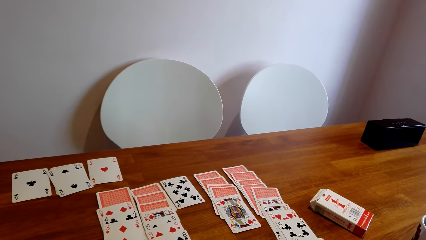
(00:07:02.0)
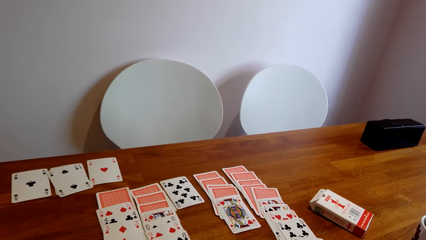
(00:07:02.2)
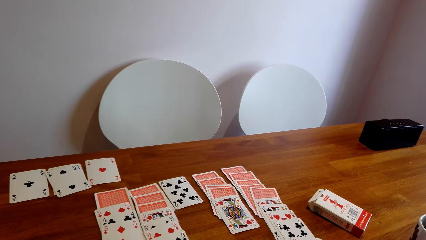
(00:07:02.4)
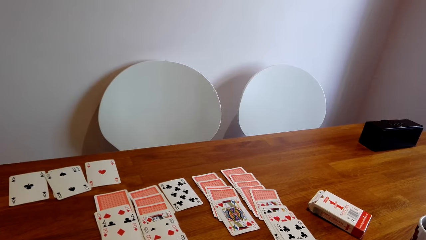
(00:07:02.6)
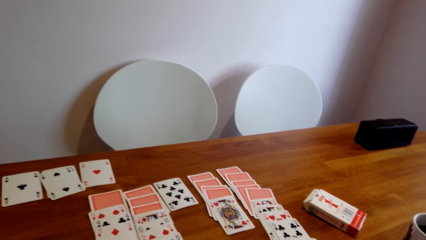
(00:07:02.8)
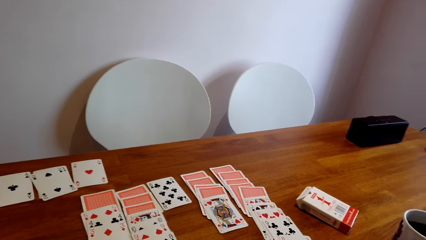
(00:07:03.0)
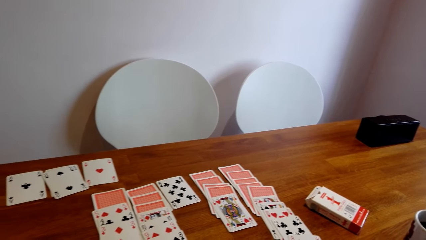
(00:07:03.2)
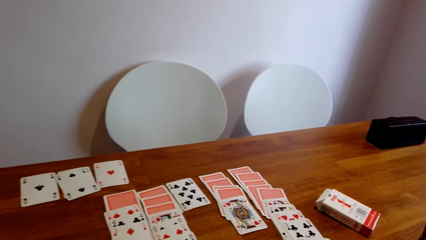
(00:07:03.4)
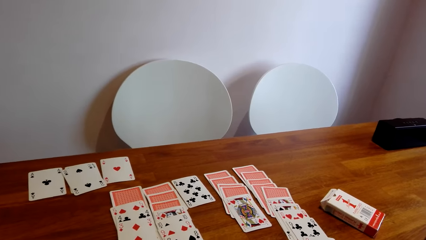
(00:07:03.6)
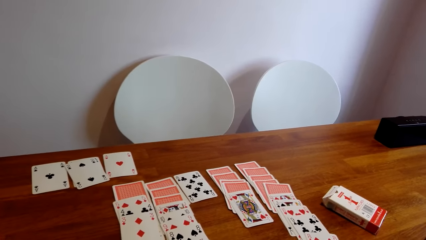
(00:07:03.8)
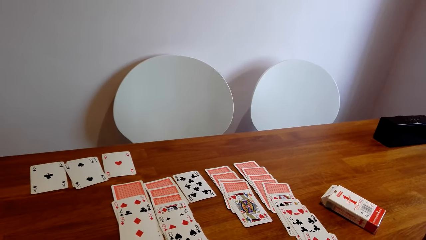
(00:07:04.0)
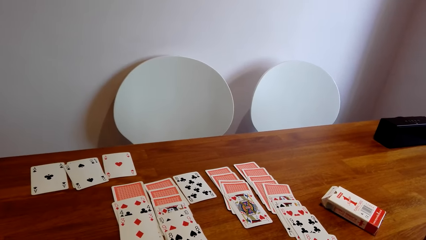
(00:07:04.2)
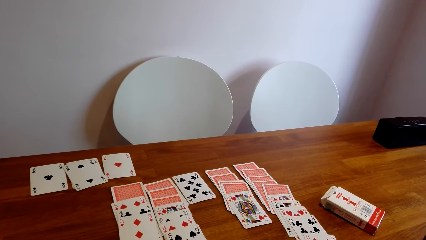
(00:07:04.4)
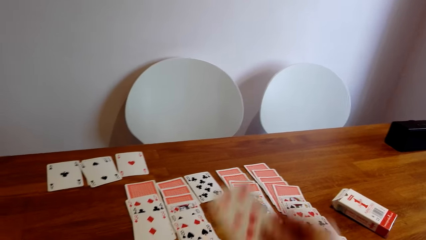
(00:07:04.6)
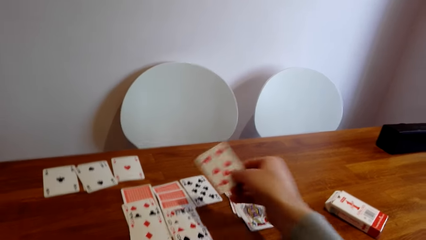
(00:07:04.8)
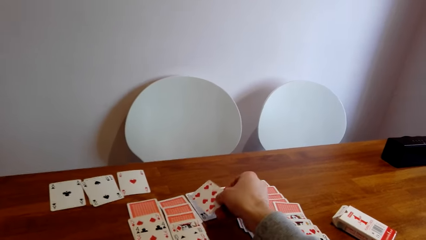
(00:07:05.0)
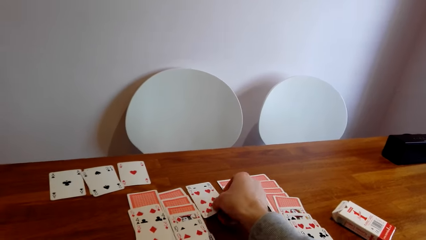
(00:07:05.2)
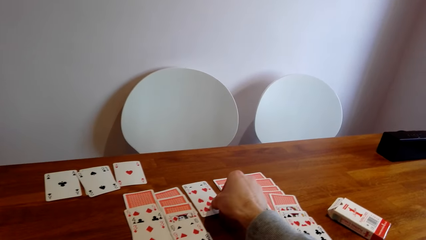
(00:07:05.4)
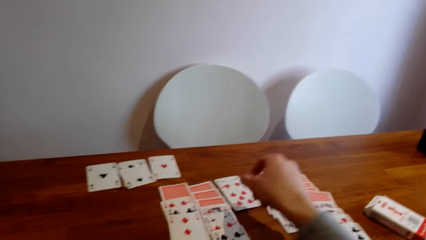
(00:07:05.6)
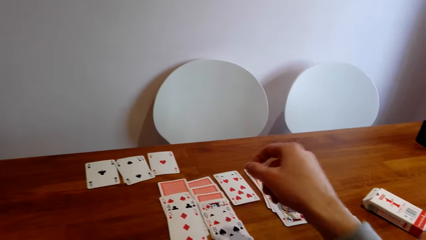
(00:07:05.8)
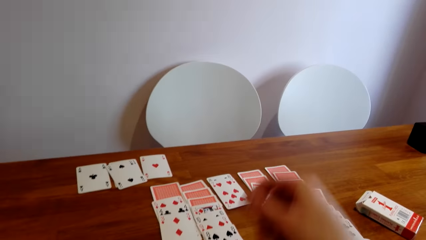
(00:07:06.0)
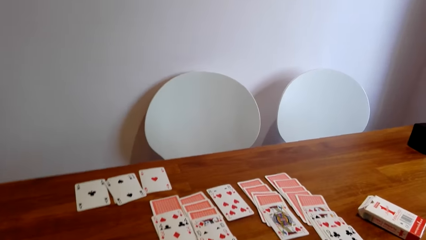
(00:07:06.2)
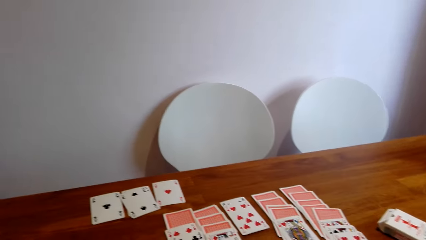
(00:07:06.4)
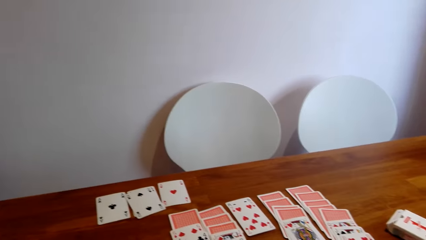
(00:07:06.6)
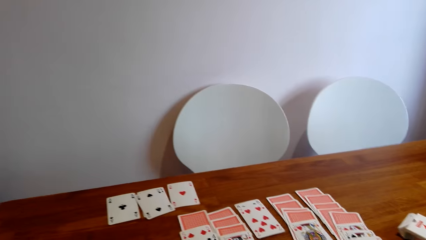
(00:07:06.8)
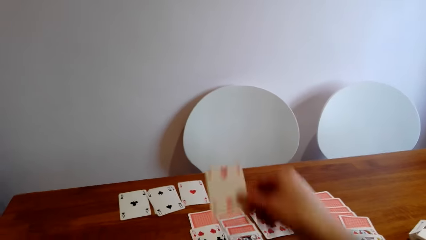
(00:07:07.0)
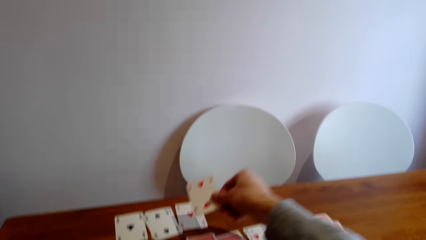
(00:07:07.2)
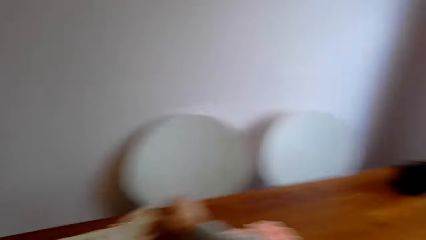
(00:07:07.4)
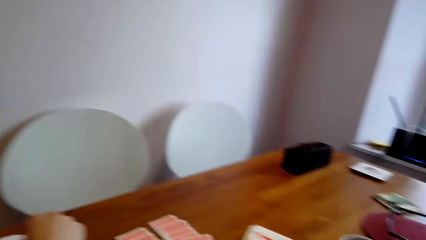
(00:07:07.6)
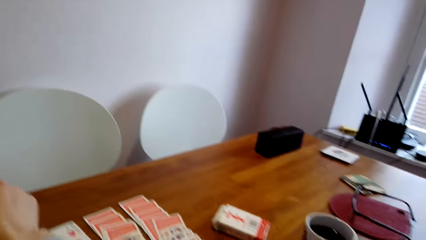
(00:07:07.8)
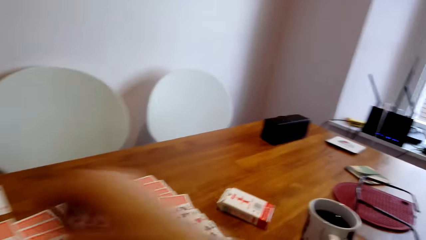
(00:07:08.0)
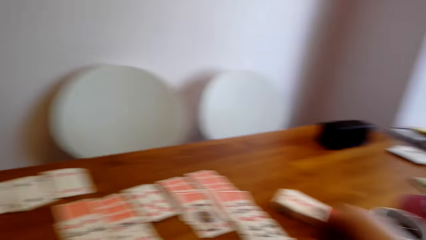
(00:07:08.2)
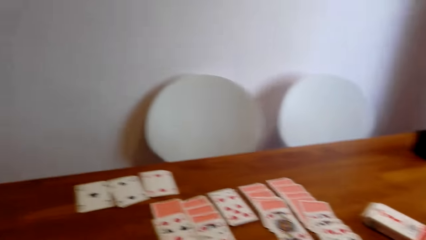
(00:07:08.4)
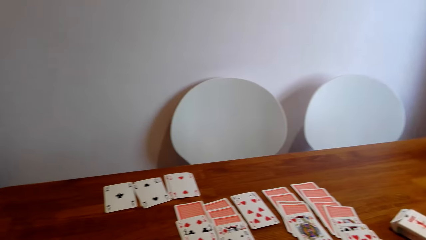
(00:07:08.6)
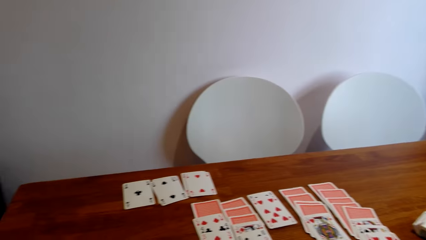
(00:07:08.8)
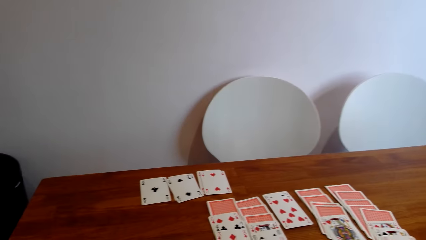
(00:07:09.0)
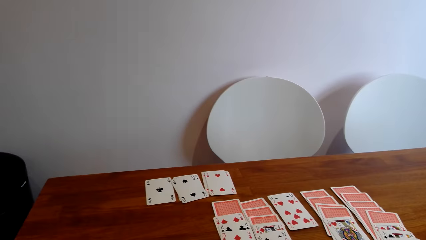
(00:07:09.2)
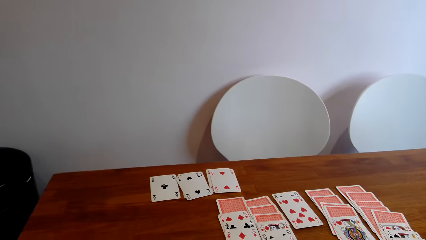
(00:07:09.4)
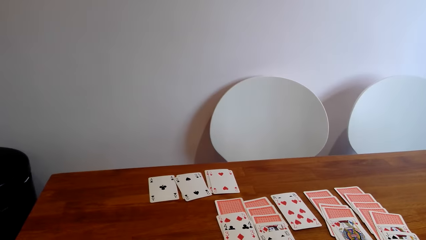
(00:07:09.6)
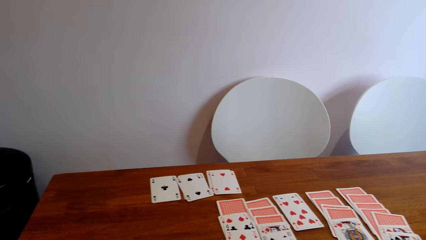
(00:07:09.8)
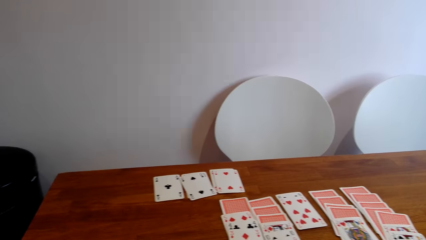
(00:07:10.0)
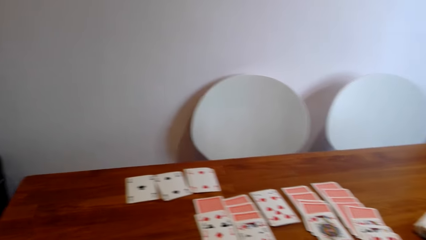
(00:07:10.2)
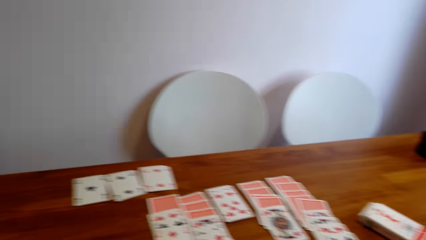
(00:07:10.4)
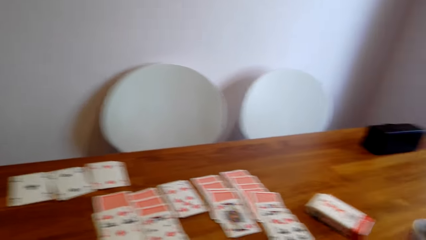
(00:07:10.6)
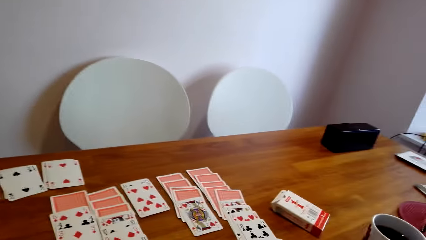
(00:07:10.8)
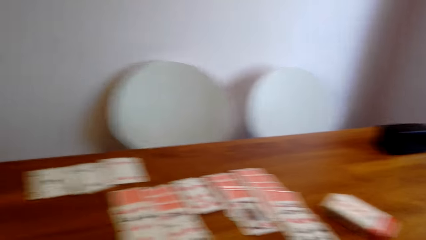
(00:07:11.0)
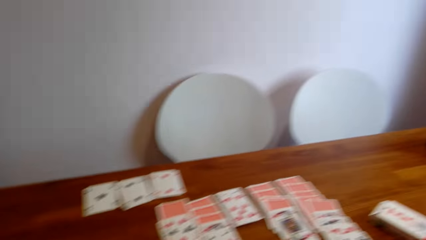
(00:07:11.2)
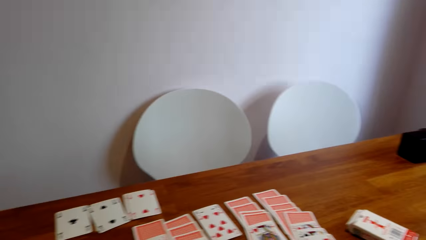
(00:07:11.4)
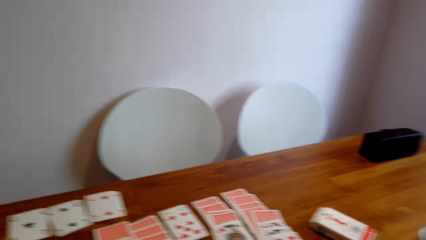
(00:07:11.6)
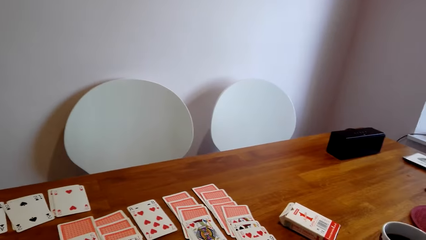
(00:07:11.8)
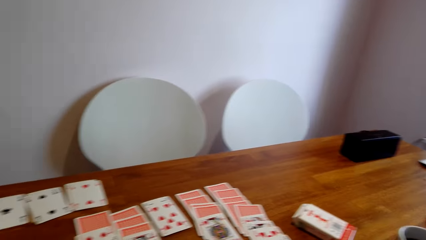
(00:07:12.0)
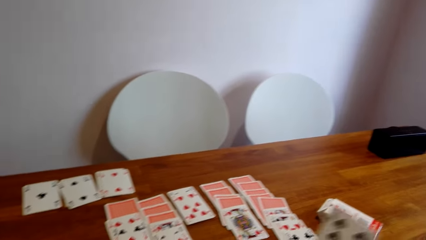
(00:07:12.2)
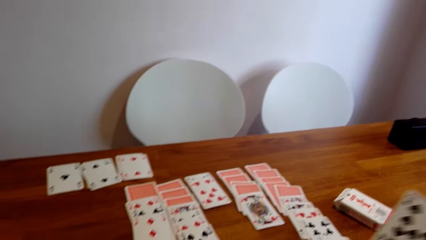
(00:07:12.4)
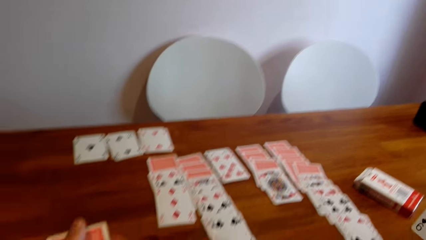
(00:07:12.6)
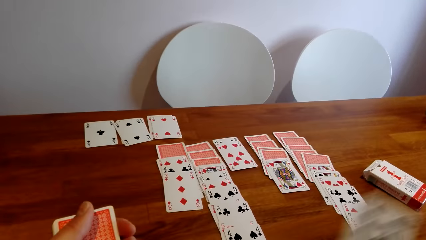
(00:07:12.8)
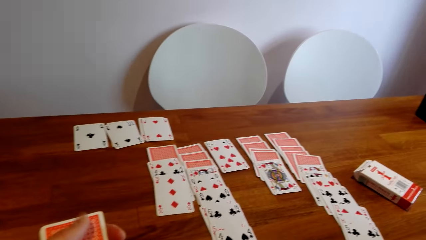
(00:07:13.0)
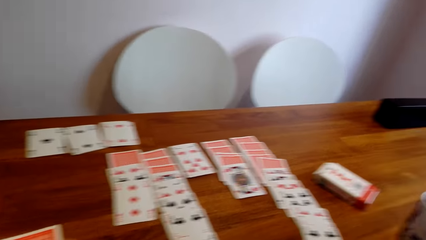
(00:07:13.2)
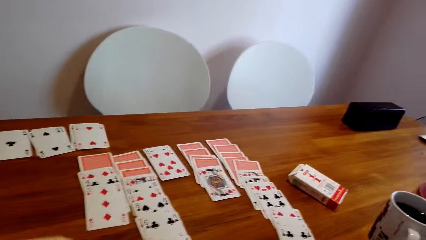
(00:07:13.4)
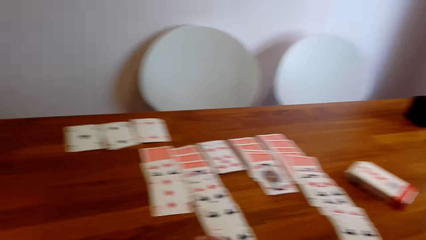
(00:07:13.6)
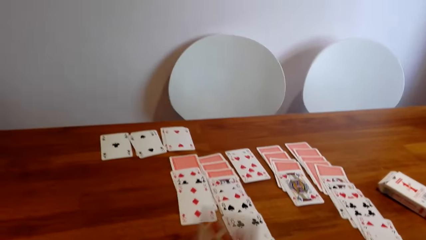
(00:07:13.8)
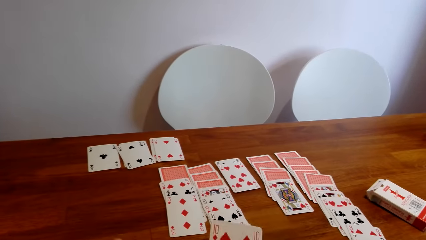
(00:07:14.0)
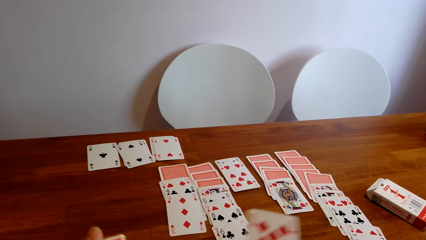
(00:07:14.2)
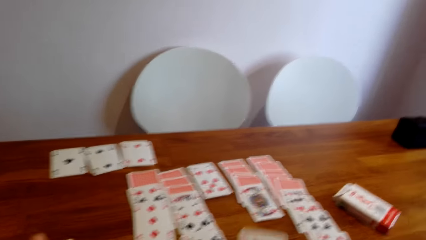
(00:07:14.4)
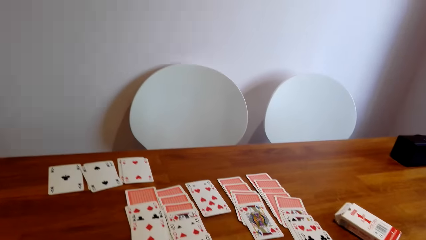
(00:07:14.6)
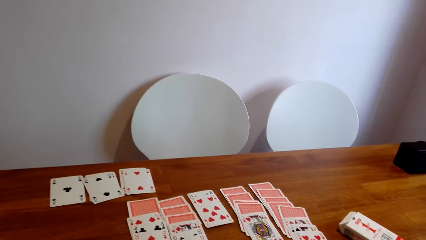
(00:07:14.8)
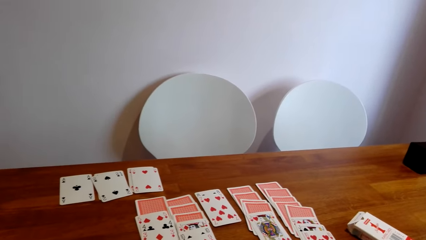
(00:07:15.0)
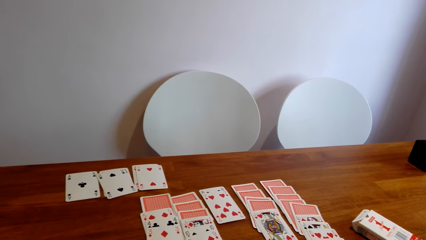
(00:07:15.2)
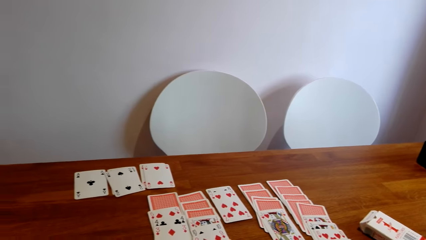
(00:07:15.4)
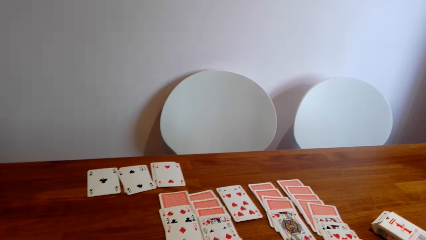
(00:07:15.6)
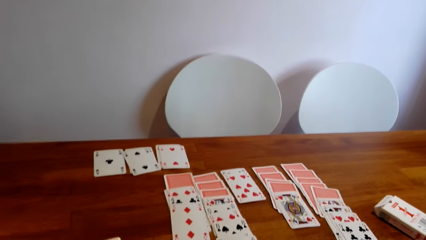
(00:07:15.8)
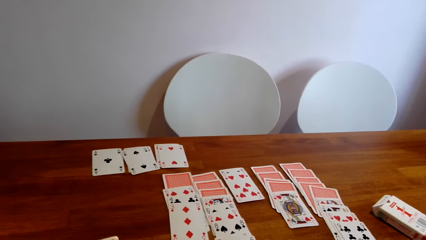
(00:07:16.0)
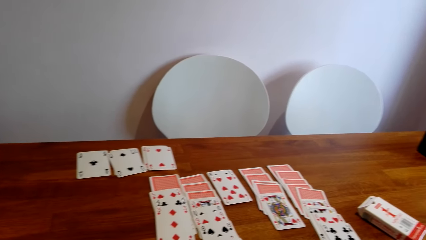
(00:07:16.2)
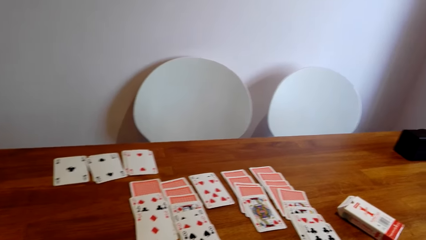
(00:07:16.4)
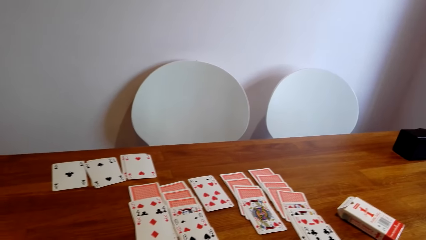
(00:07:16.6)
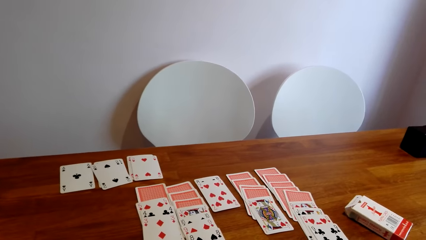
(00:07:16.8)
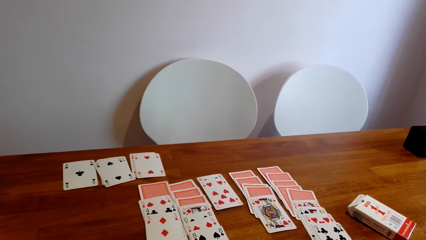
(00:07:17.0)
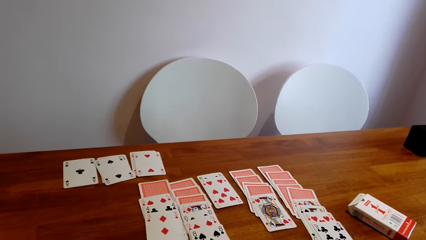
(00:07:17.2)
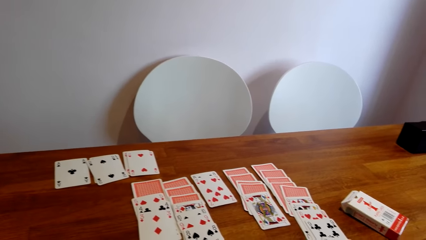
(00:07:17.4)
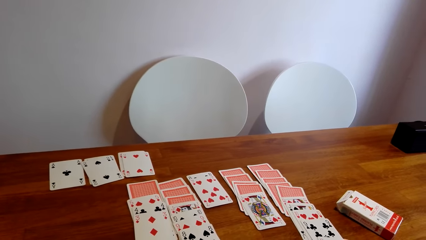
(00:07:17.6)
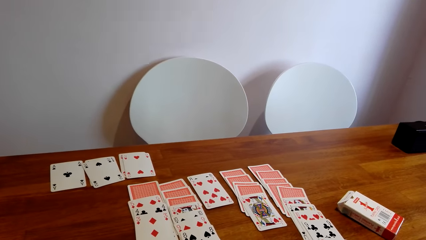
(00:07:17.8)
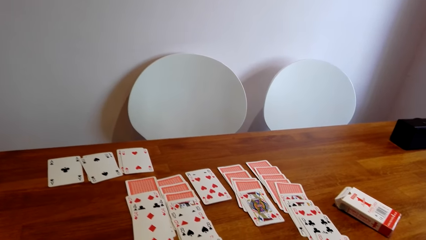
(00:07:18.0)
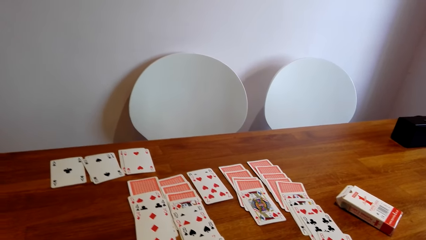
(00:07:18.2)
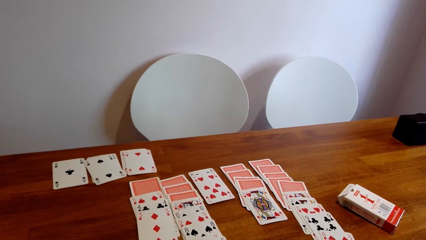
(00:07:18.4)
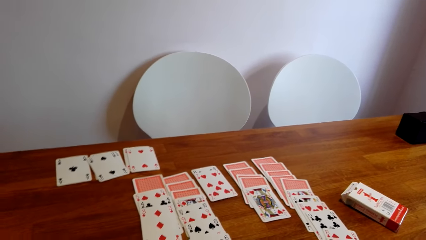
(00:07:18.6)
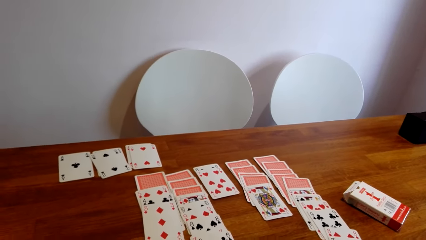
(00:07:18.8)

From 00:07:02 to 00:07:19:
The camera wearer picks a card. They drop cards on the table. They place the card on another card. They pick a card and place the card on another card. They pick a card. They stare round at the cards.
